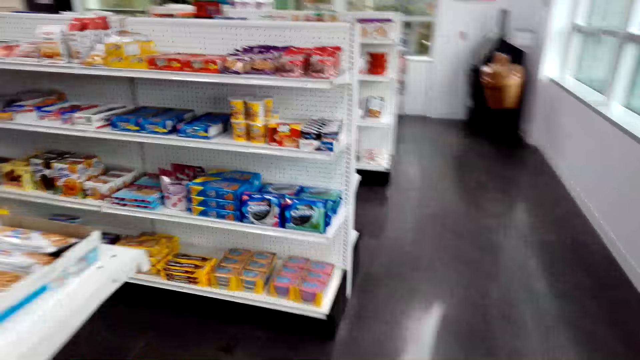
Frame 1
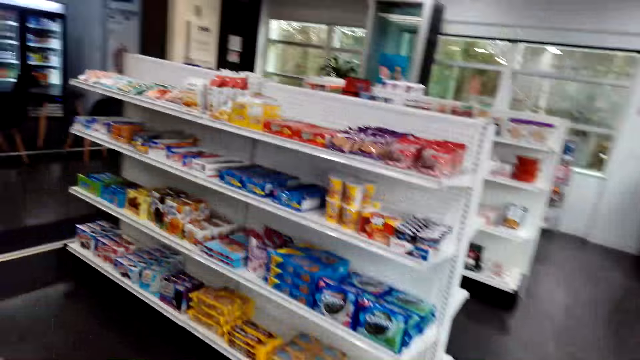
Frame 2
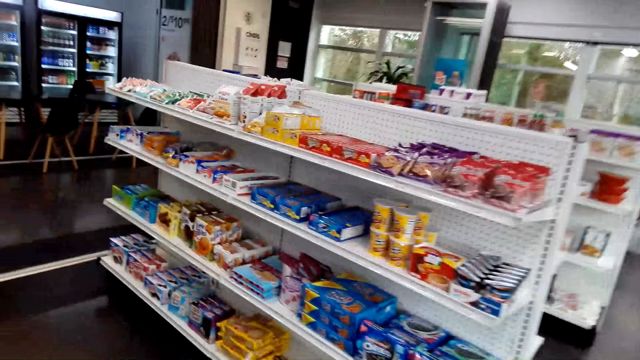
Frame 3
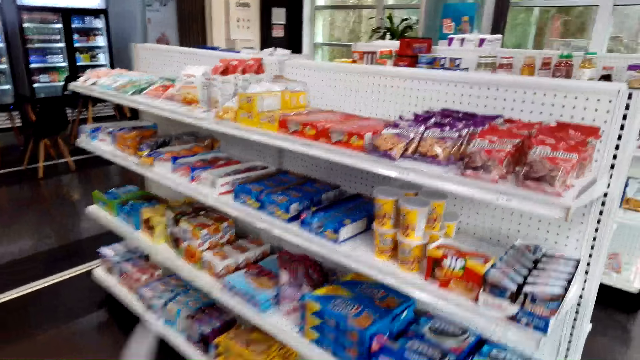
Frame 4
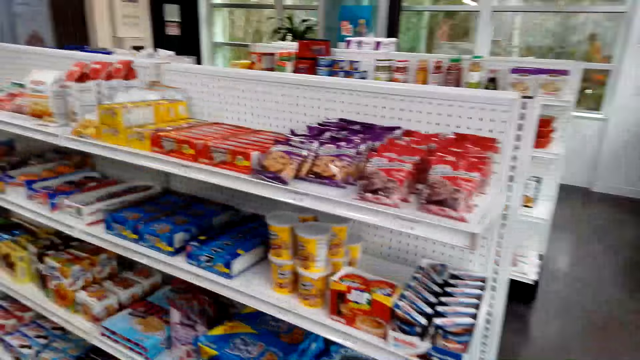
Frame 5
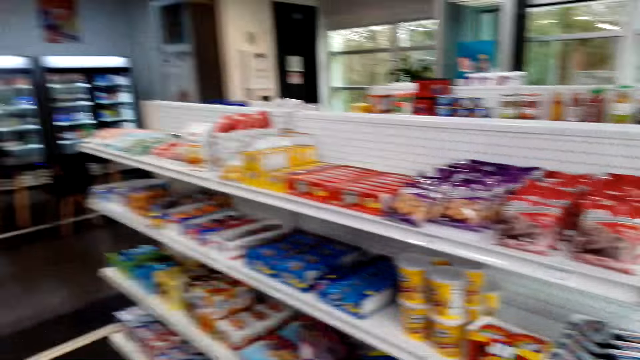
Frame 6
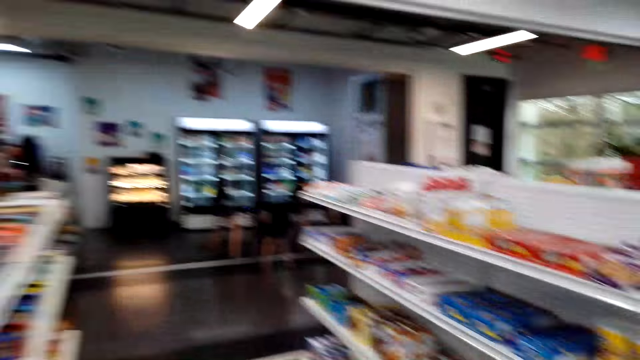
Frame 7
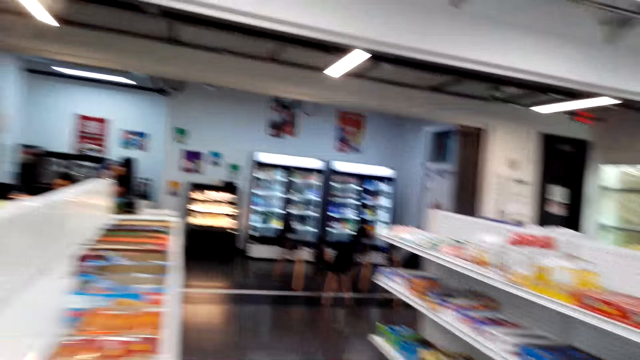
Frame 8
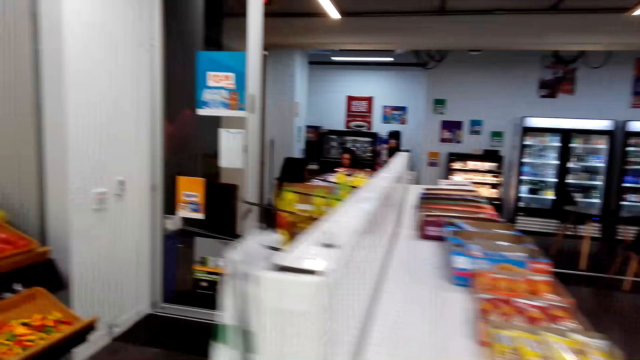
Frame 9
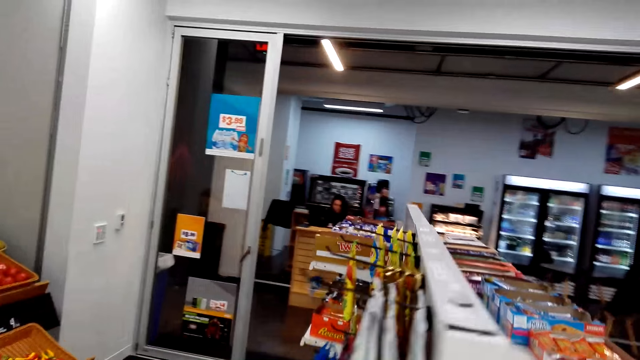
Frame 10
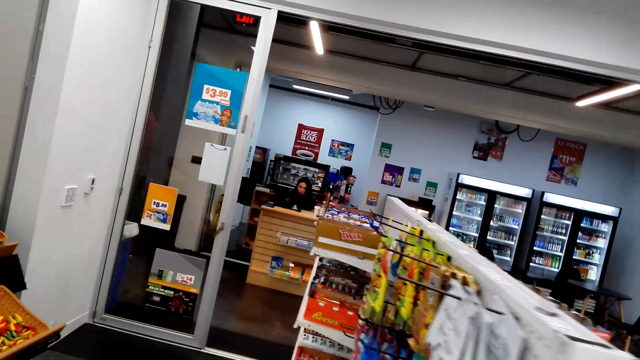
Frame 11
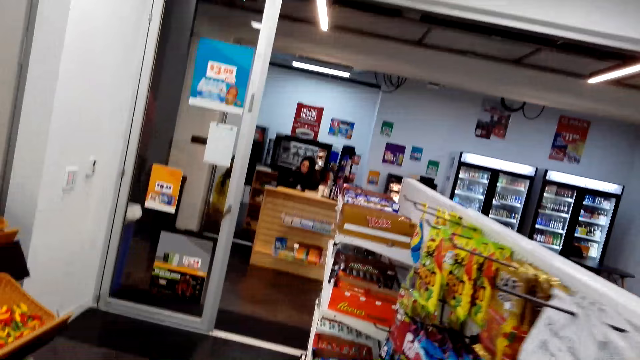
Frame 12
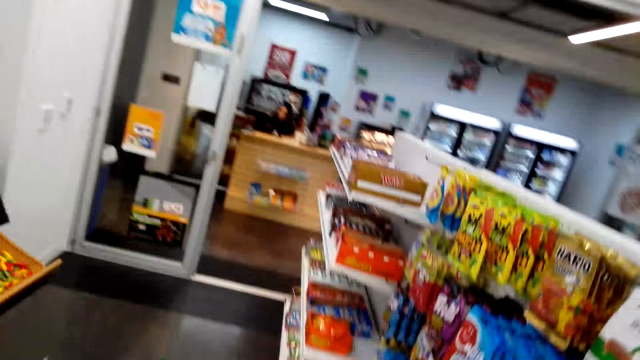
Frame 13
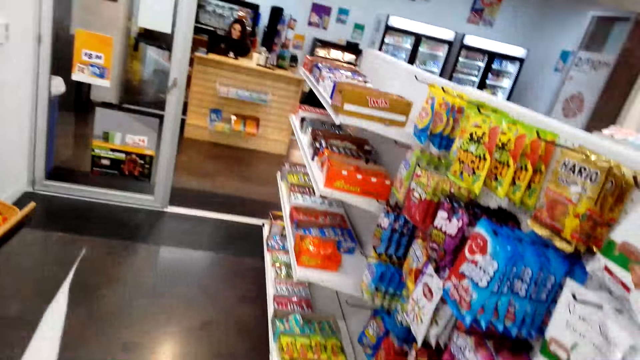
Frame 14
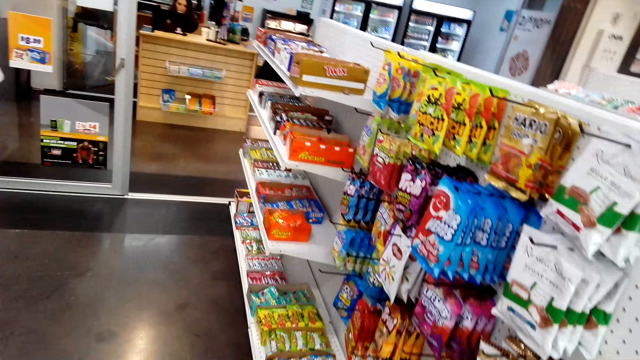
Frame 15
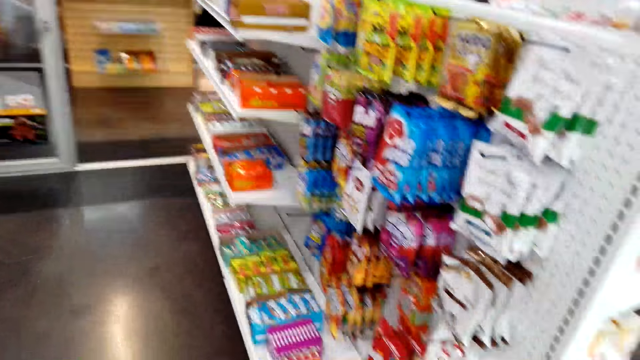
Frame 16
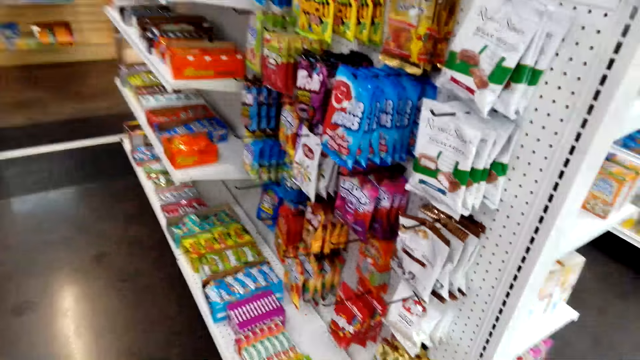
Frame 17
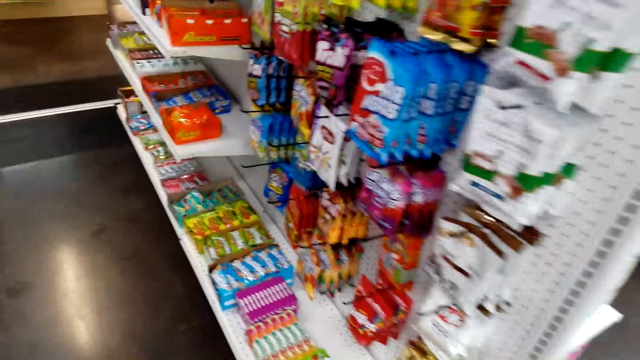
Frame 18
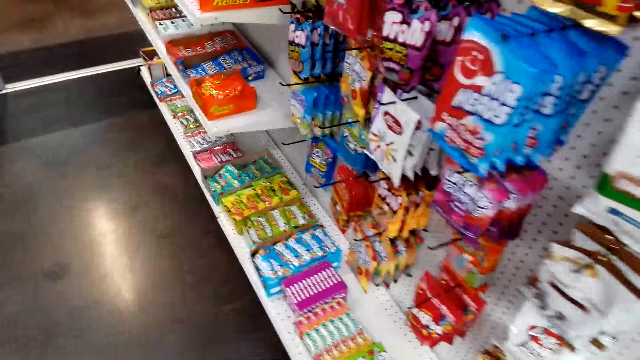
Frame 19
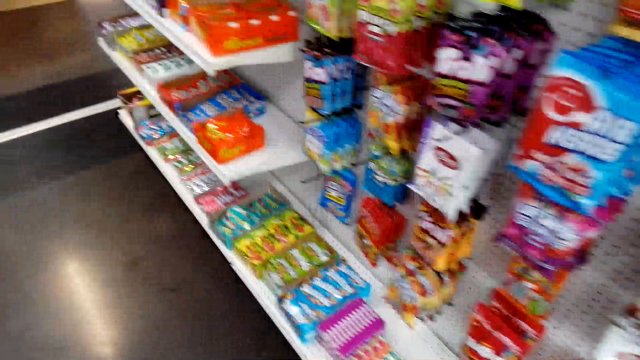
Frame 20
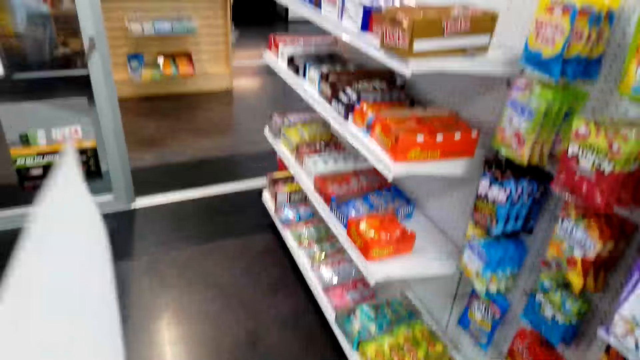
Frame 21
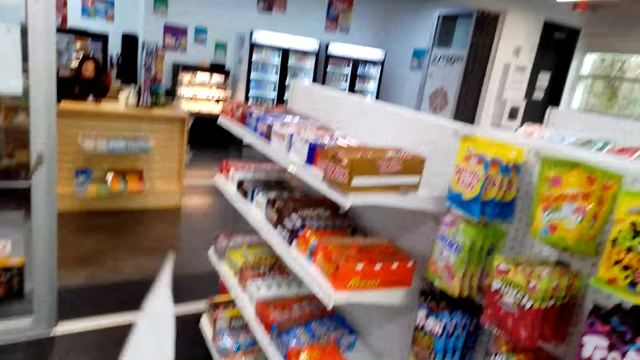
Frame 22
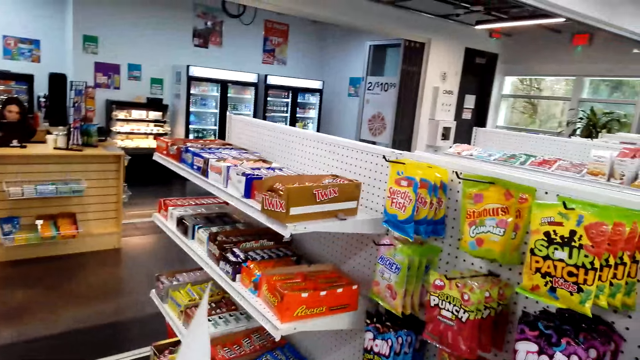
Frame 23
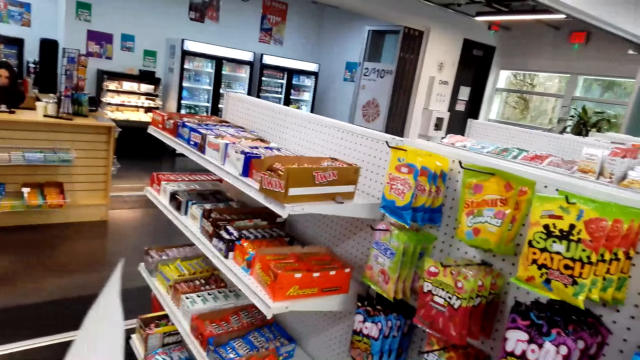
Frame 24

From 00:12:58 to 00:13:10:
The camera wearer walks in the supermarket. They look around. They look around again.

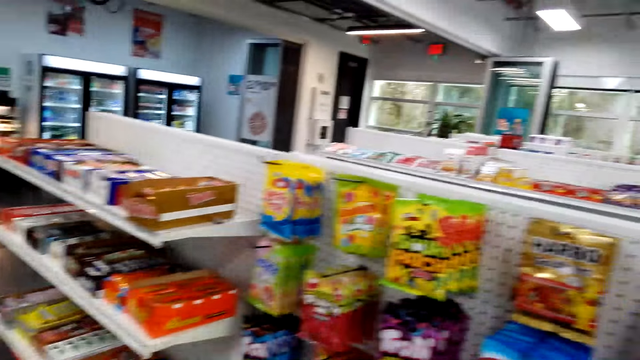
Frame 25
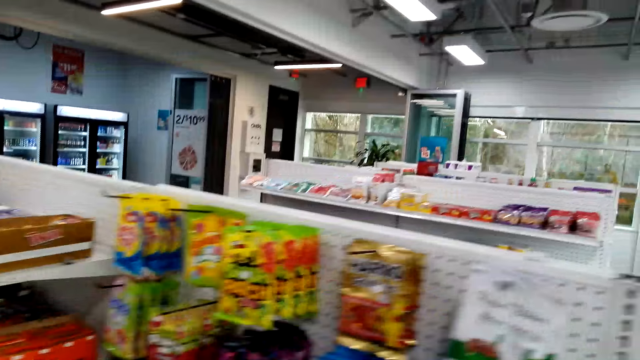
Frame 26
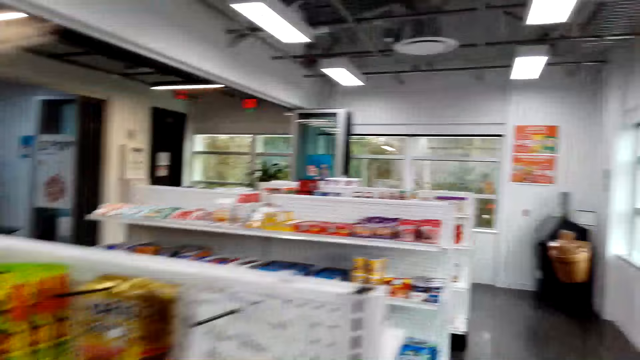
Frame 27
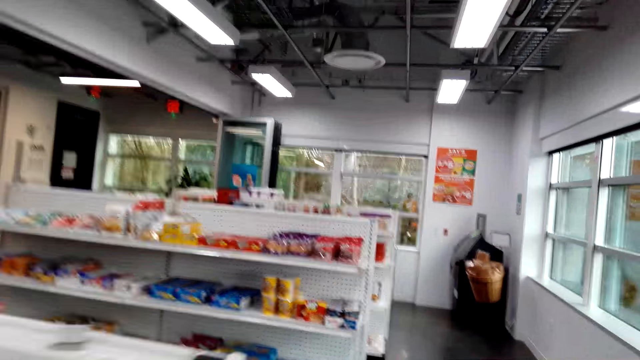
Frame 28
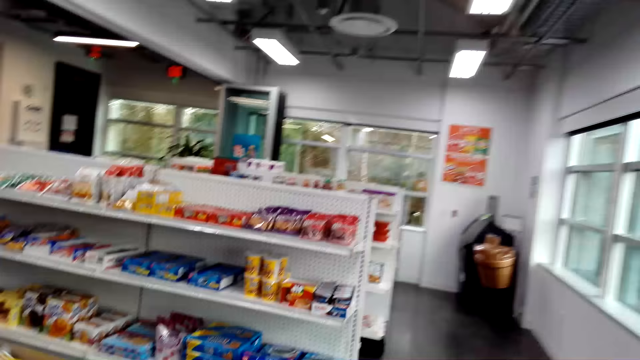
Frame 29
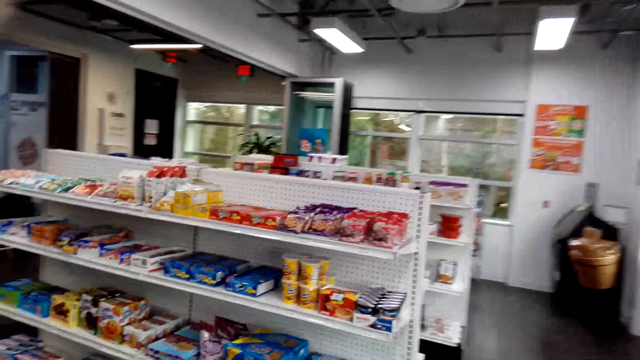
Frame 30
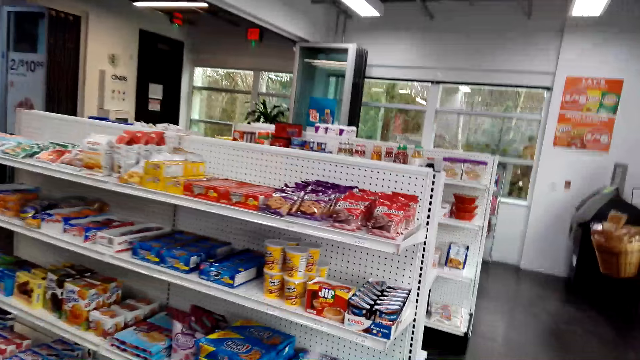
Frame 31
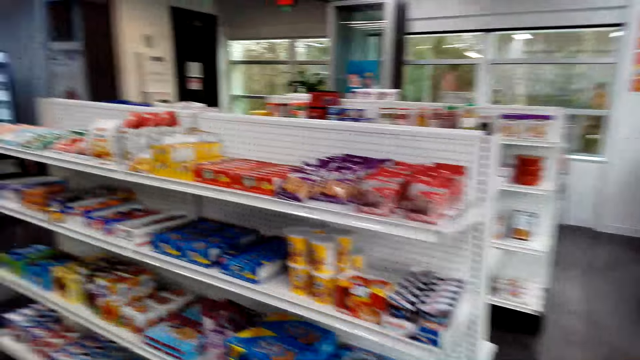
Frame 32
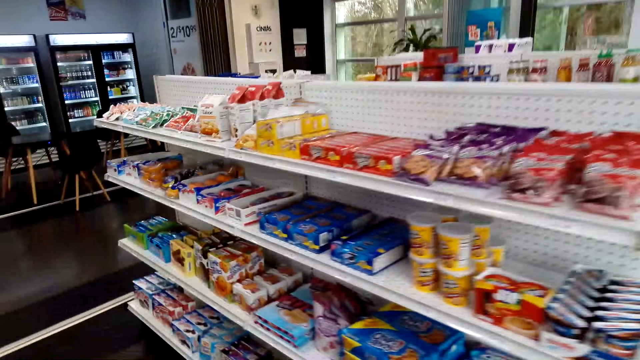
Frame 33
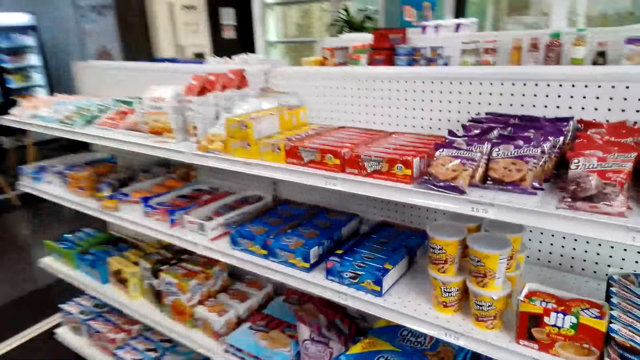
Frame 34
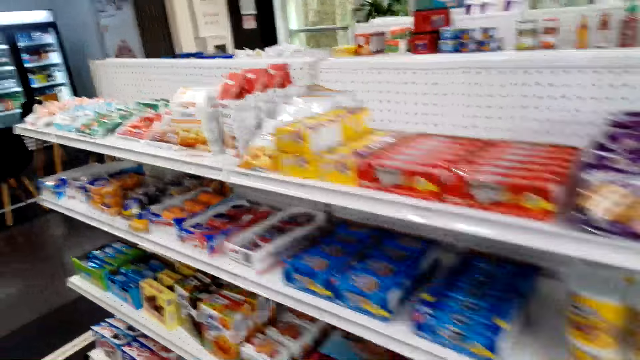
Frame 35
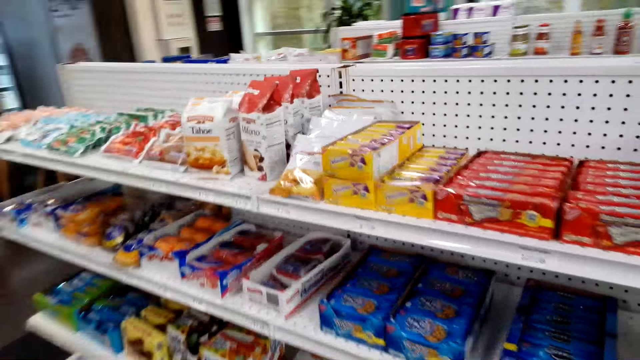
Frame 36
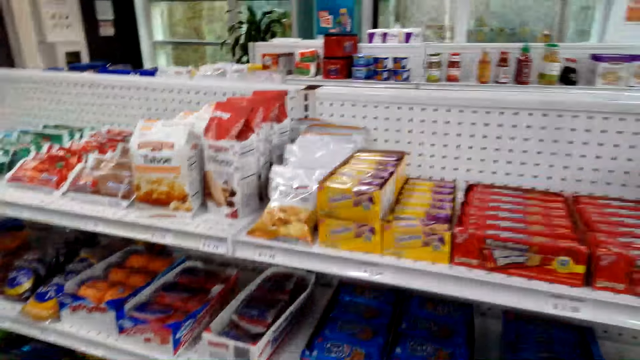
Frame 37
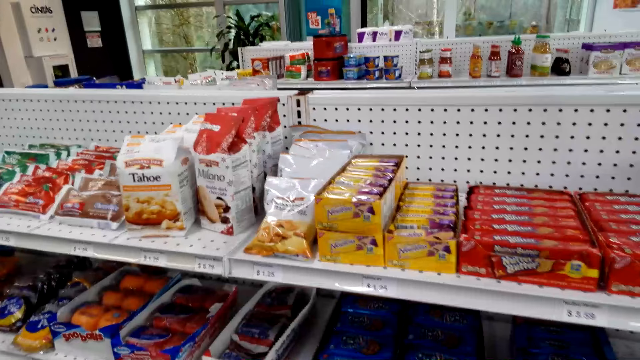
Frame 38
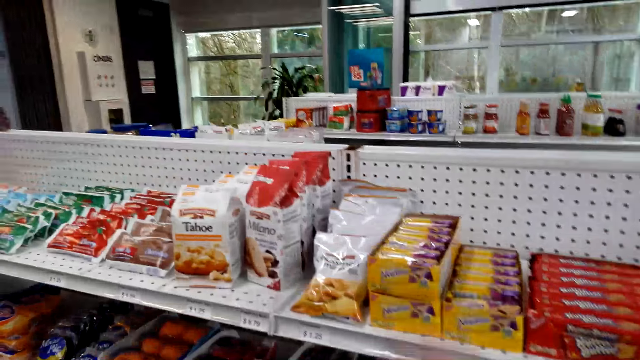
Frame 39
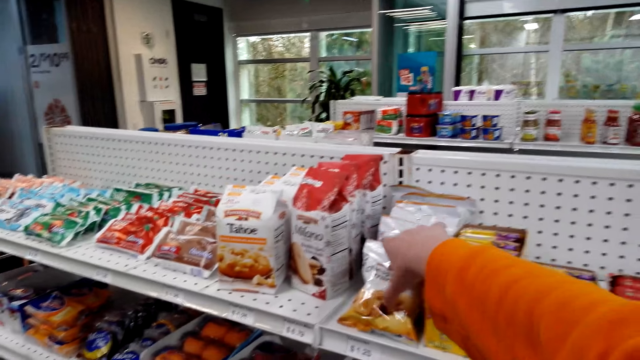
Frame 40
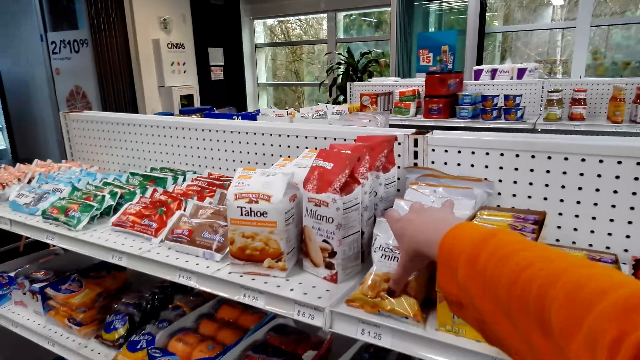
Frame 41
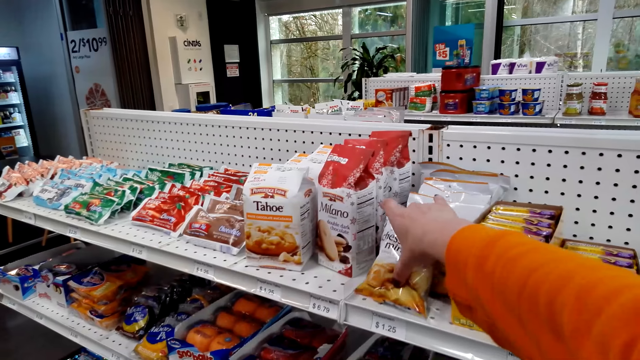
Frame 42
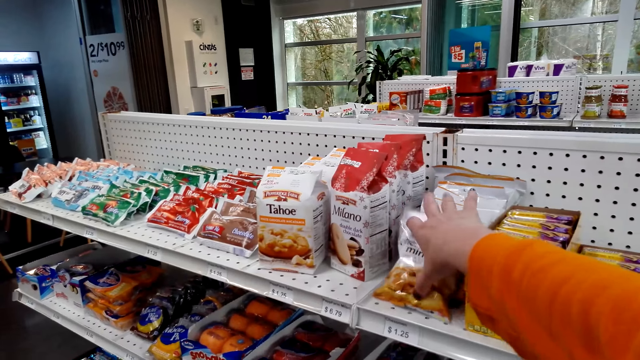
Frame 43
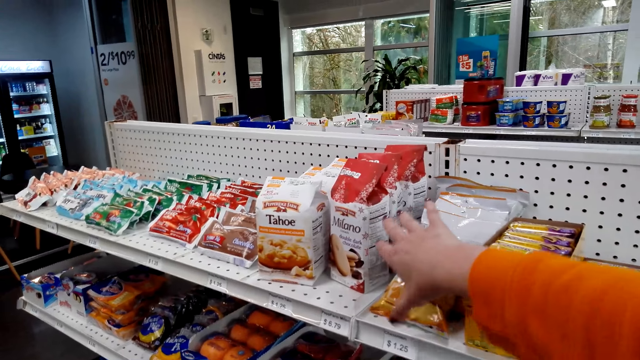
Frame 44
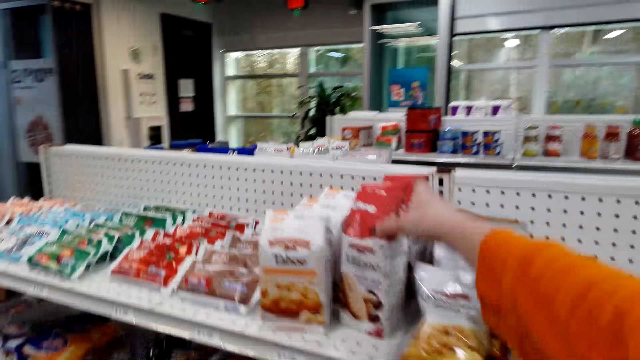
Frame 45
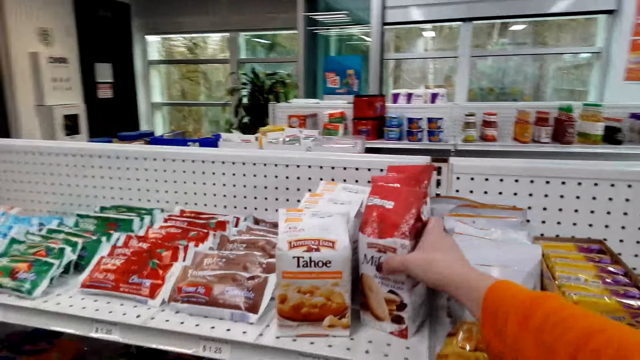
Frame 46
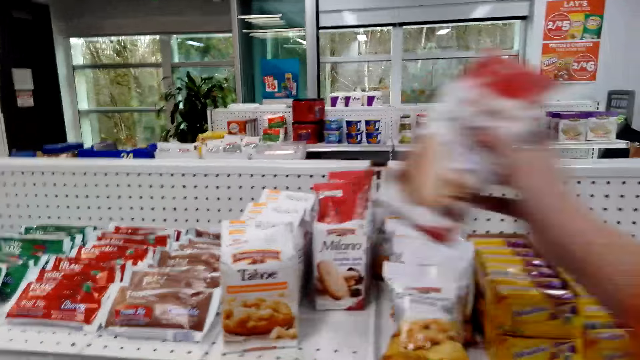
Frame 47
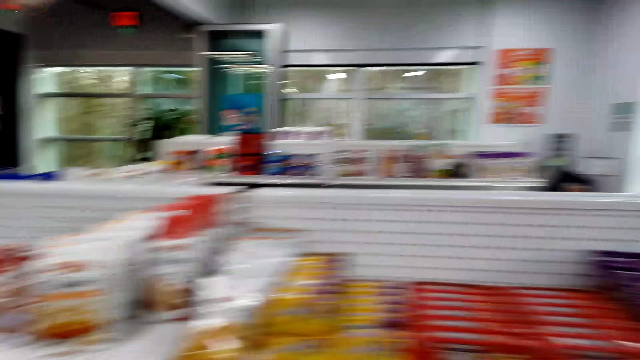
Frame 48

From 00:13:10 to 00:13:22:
The camera wearer walks in the supermarket. They hold something. They pick up coffee.
